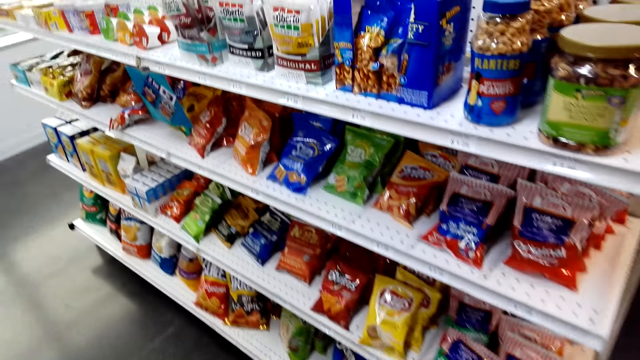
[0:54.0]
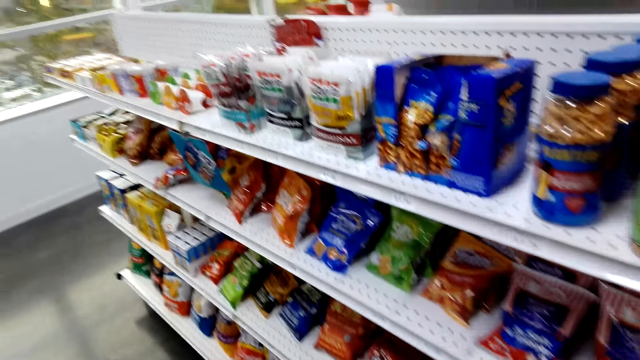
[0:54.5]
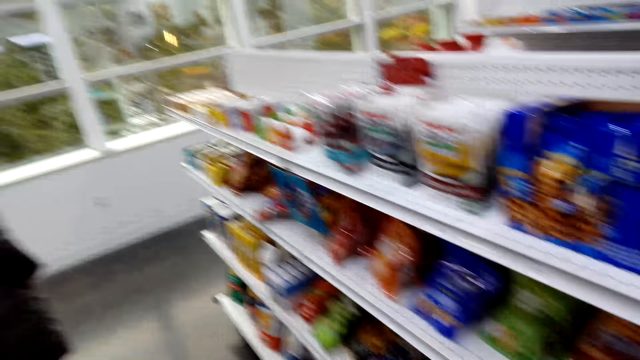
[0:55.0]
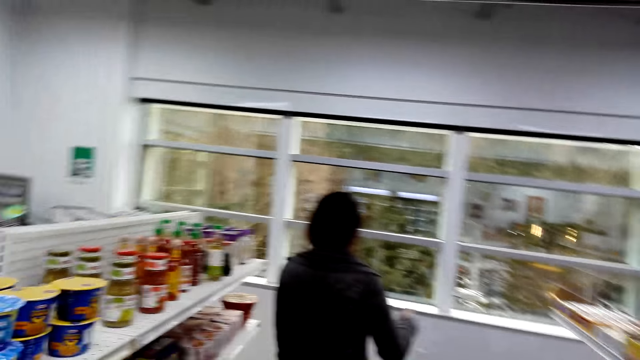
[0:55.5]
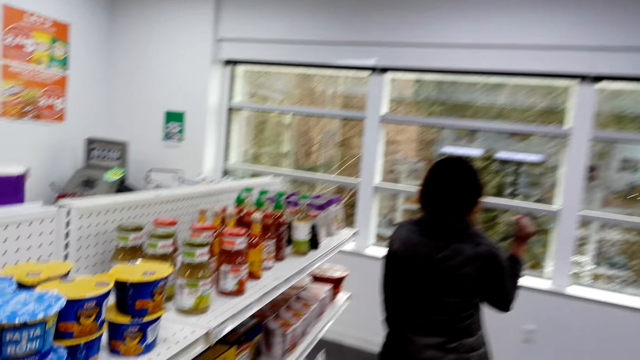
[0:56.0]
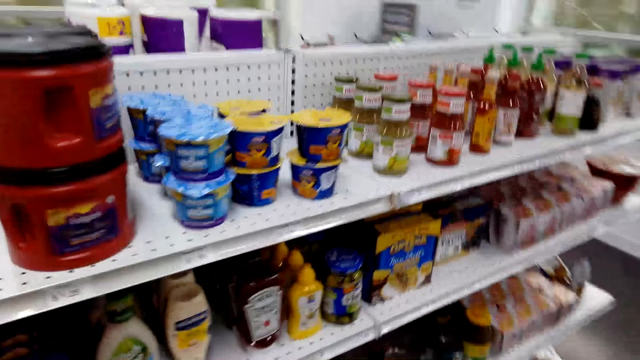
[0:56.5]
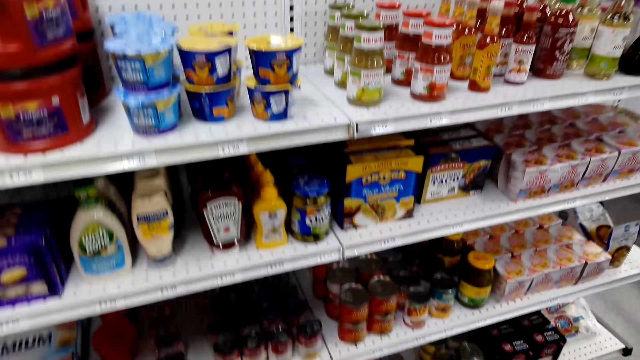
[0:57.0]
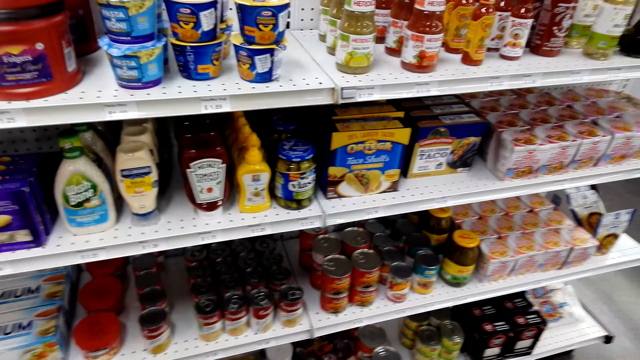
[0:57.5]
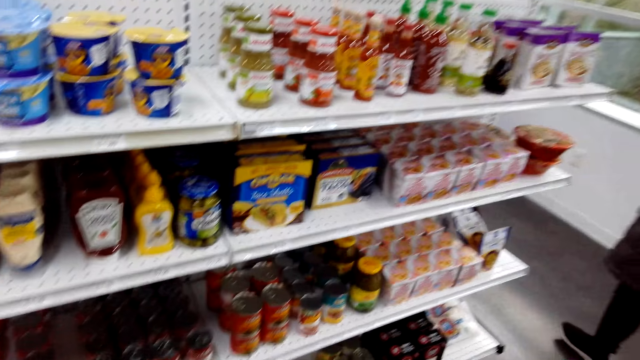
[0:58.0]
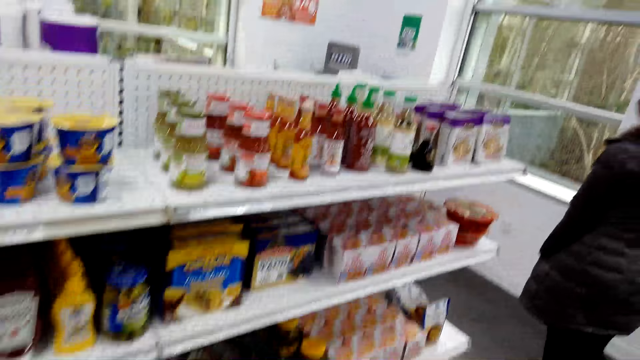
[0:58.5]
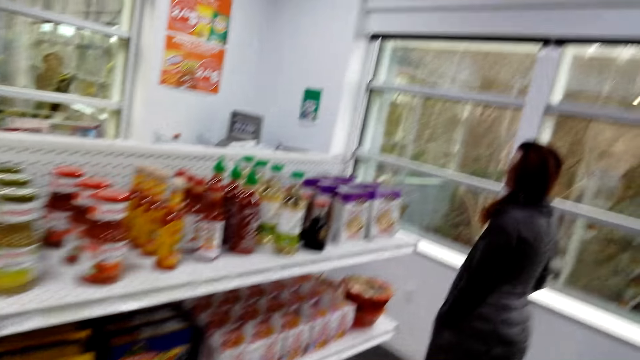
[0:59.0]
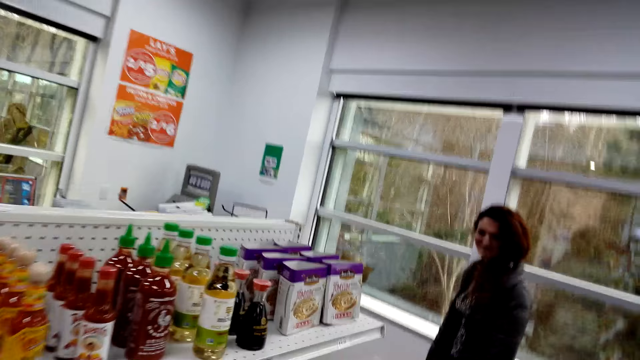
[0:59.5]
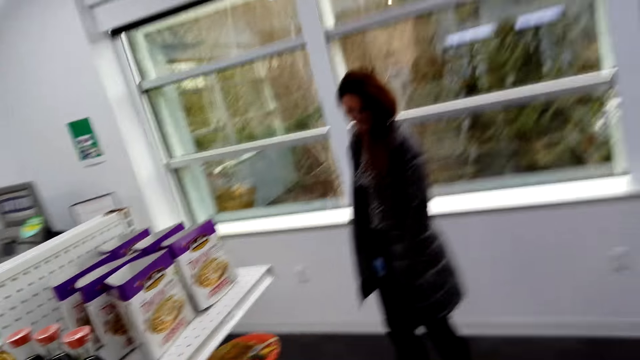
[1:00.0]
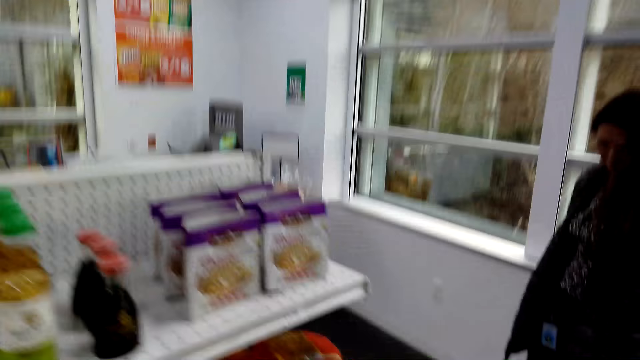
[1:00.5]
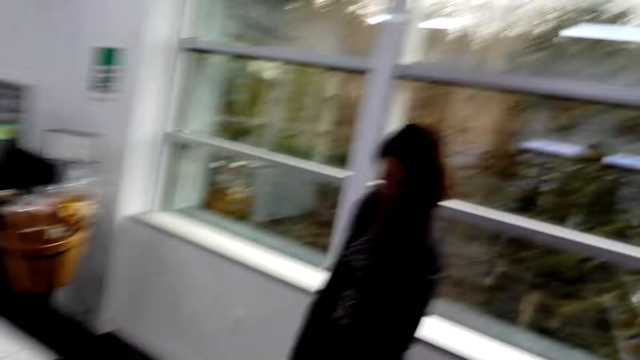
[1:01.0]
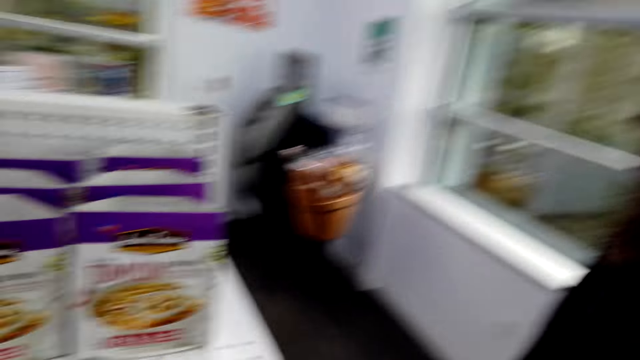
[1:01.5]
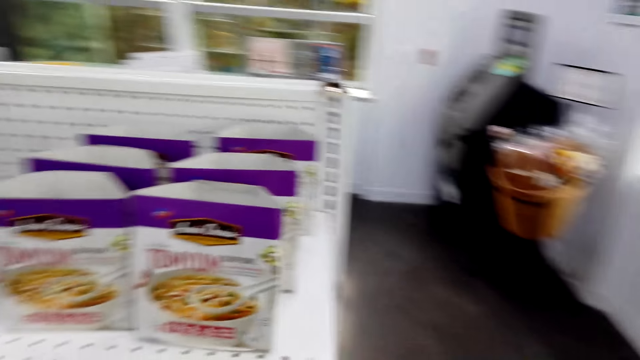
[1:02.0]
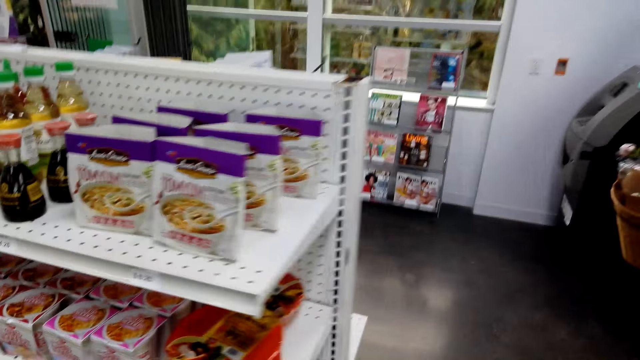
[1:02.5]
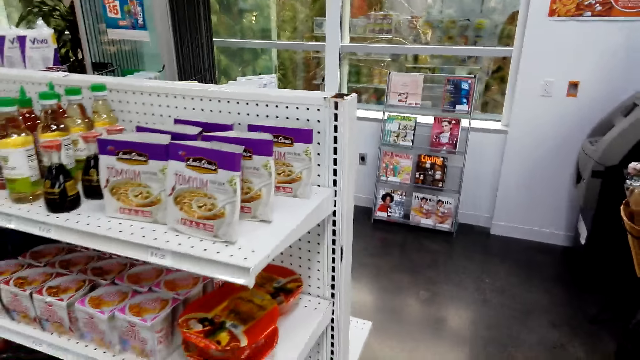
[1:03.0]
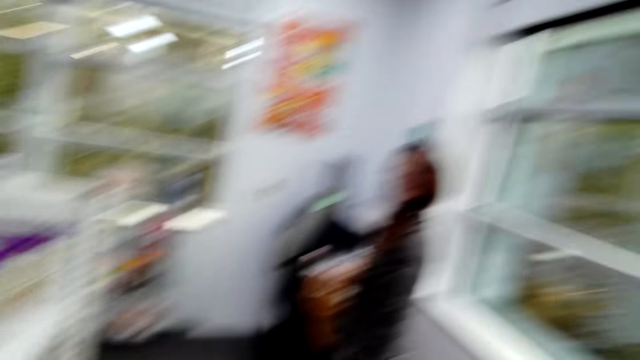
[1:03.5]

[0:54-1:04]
The other person moves the hand up. The camera wearer speaks to the woman and looks at items on the shelves. The woman speaks to the camera wearer. The camera wearer walks. They speak to the woman.

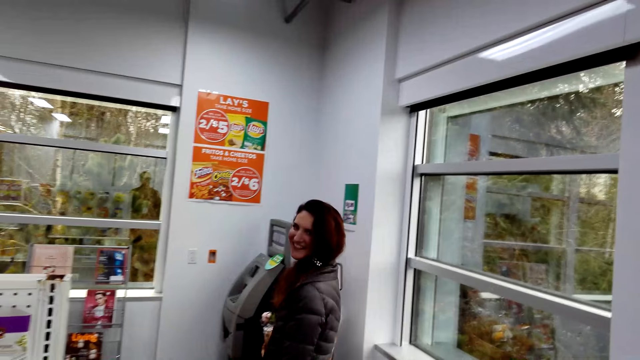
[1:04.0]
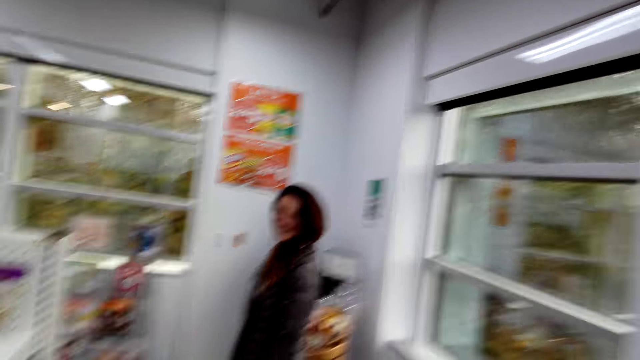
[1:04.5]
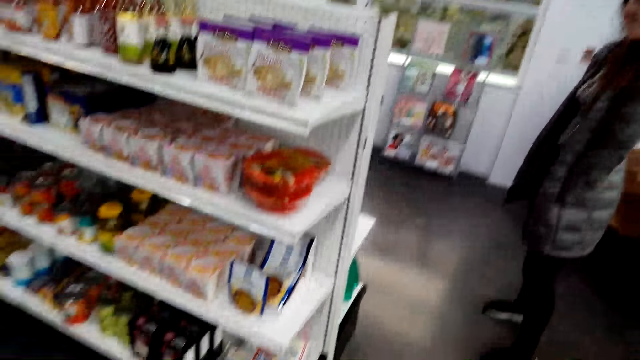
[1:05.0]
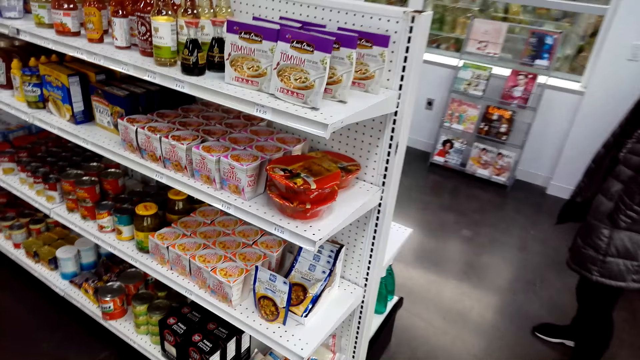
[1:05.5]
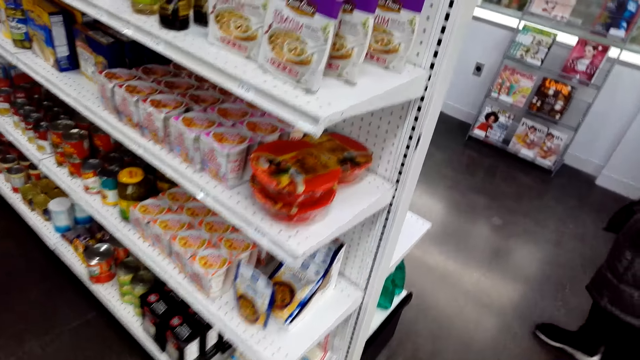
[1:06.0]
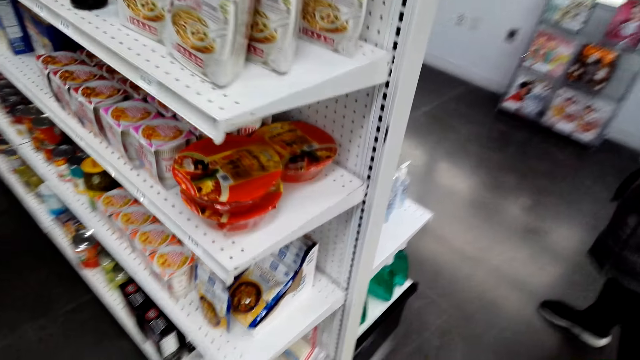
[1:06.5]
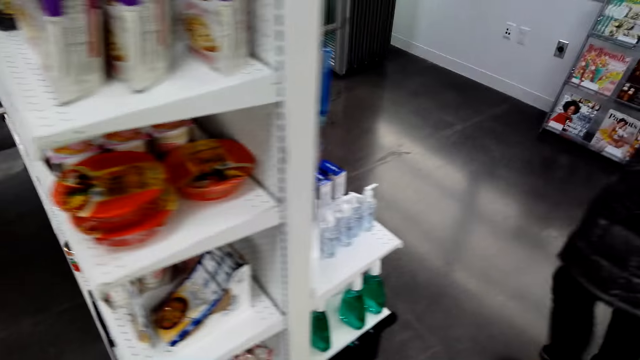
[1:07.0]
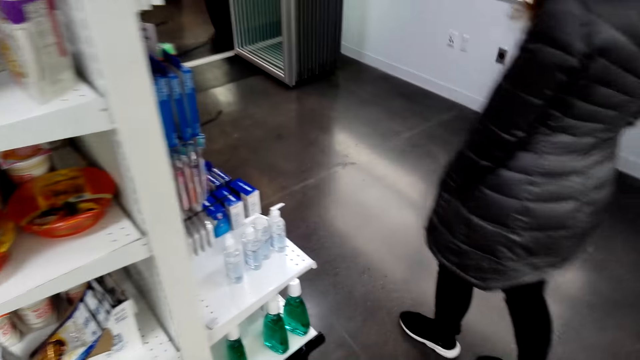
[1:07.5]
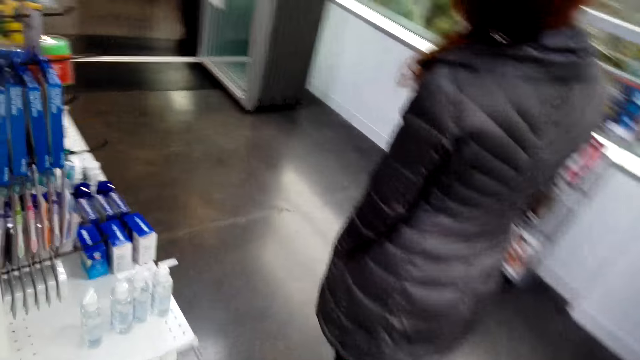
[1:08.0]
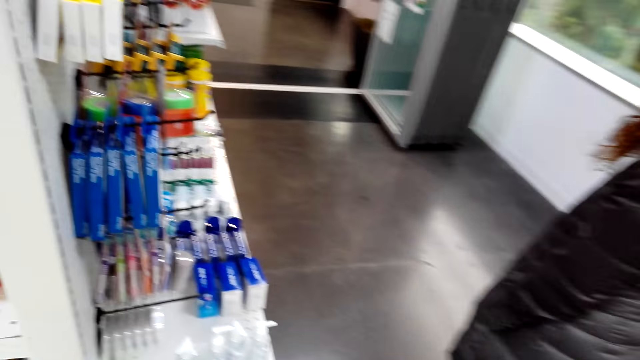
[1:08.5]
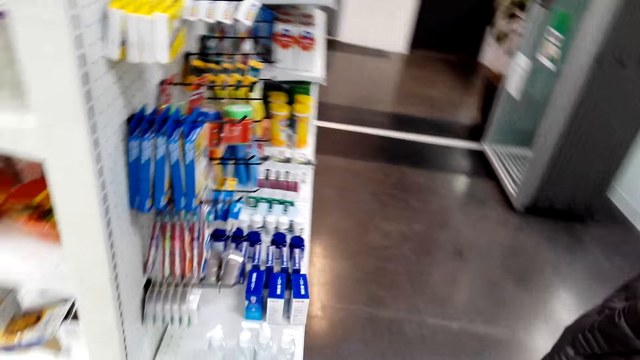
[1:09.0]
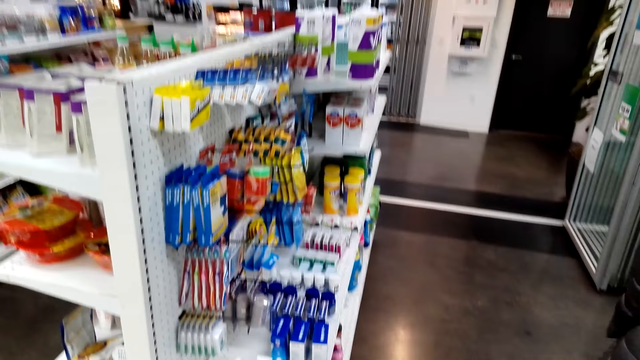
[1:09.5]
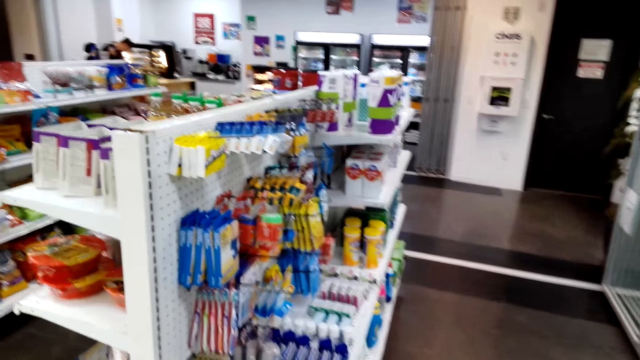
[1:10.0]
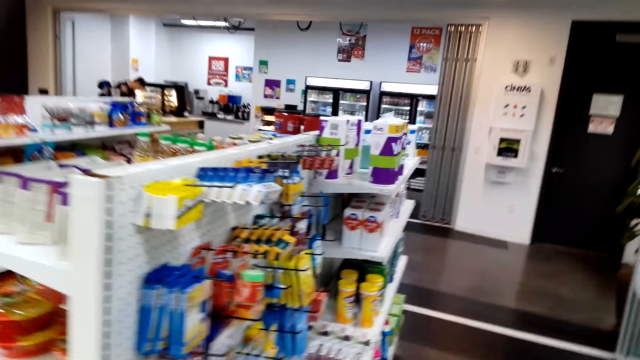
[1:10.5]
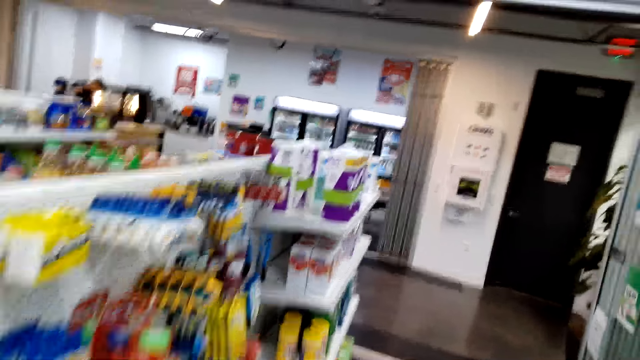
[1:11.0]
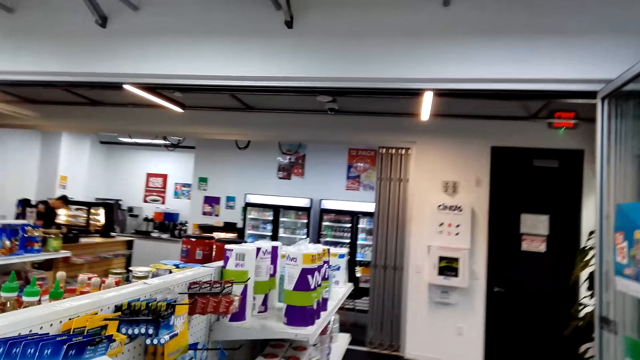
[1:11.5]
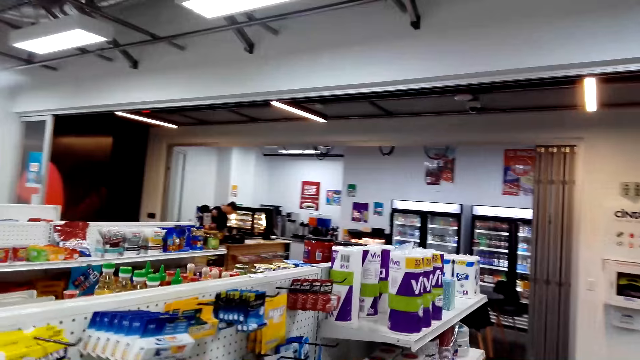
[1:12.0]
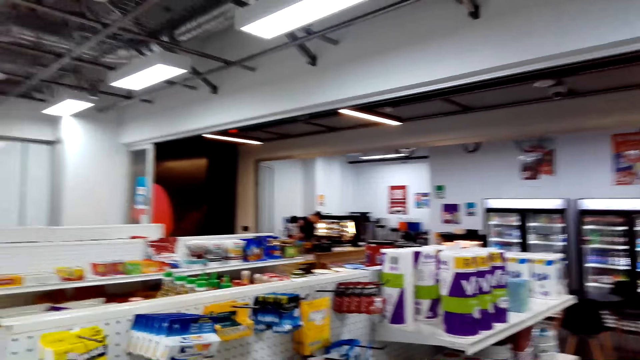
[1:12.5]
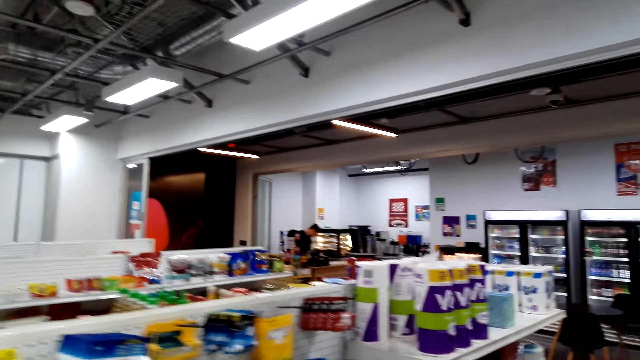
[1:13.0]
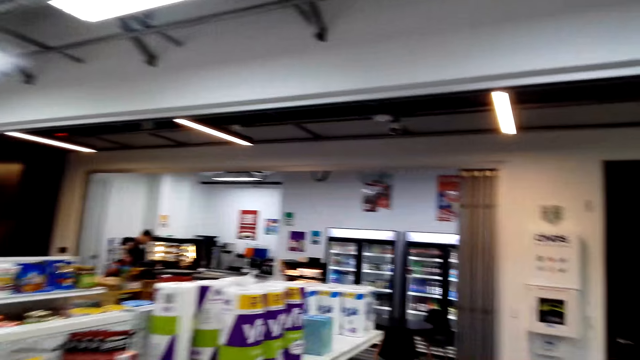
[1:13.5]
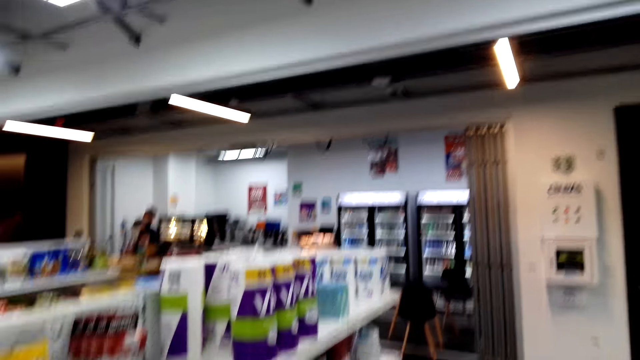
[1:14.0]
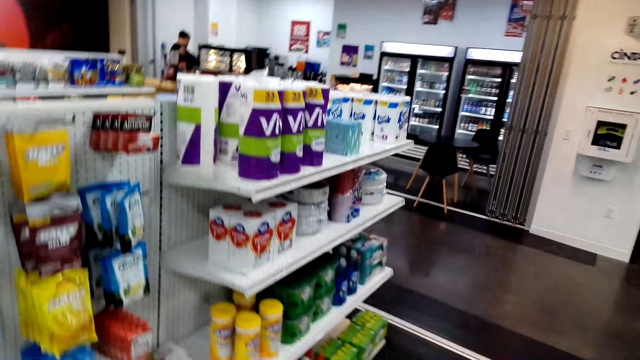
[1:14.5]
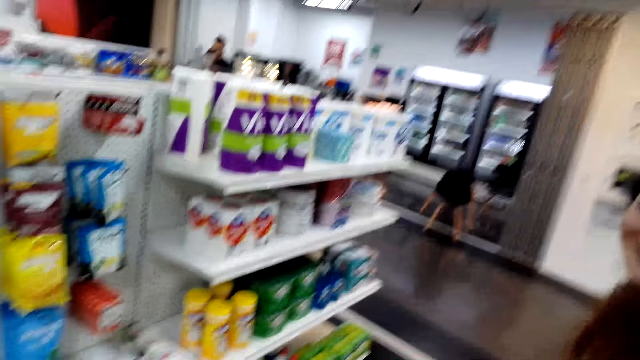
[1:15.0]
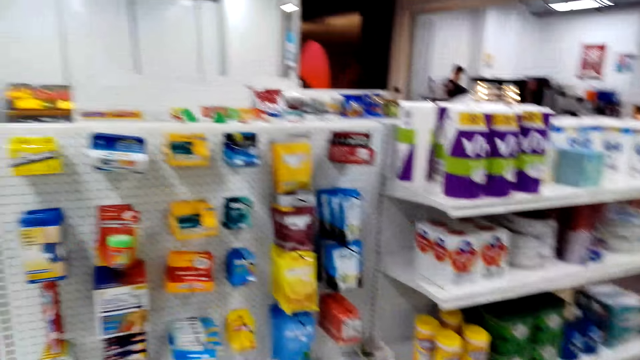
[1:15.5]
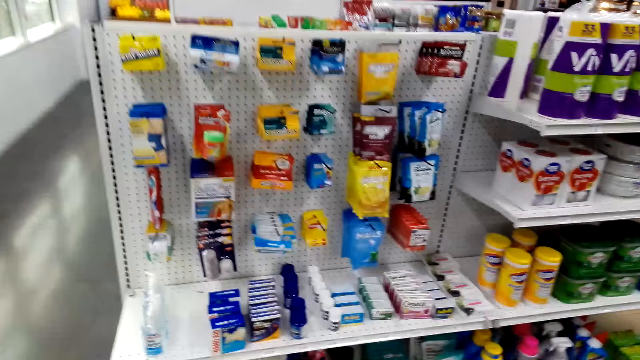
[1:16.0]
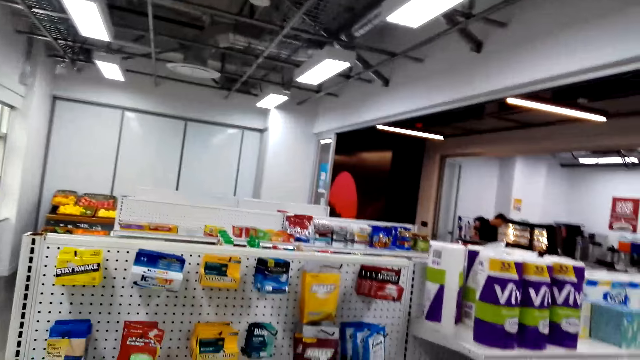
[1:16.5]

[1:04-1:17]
The camera wearer looks at the woman and speaks to the woman. They look at items on the shelves. They walk. They look at items. They speak to the woman. The woman speaks to the camera wearer.
